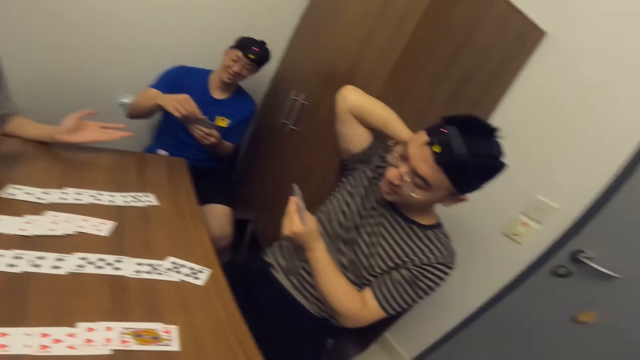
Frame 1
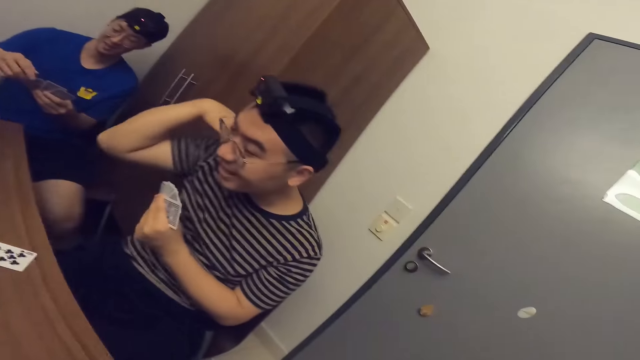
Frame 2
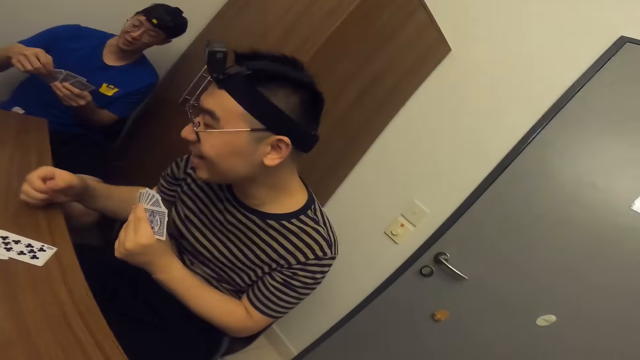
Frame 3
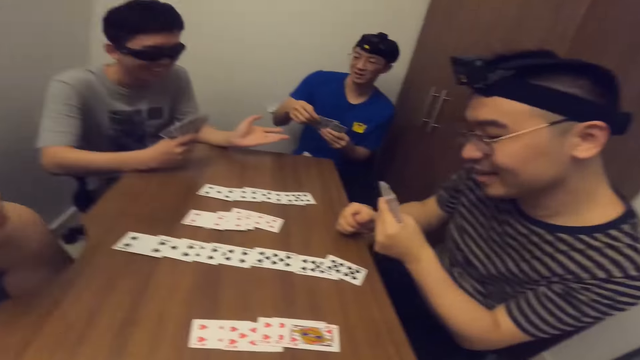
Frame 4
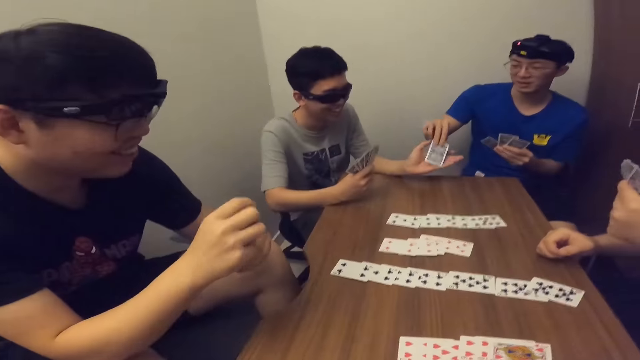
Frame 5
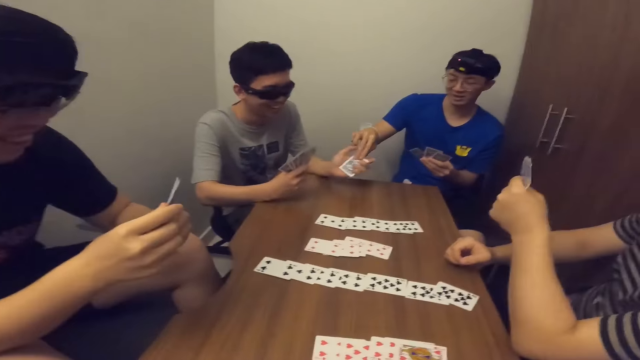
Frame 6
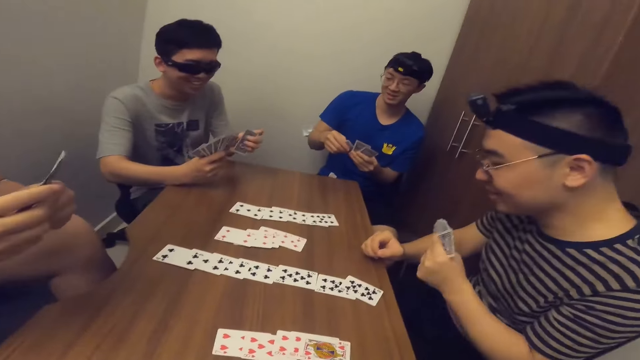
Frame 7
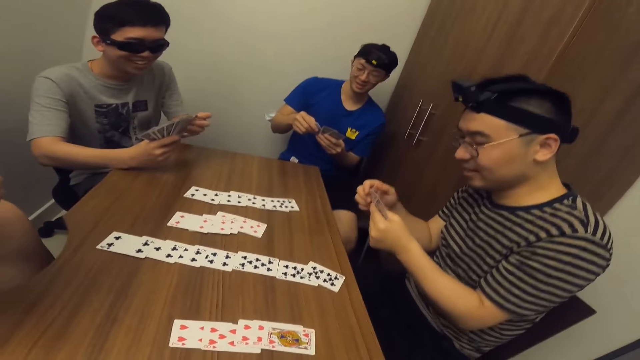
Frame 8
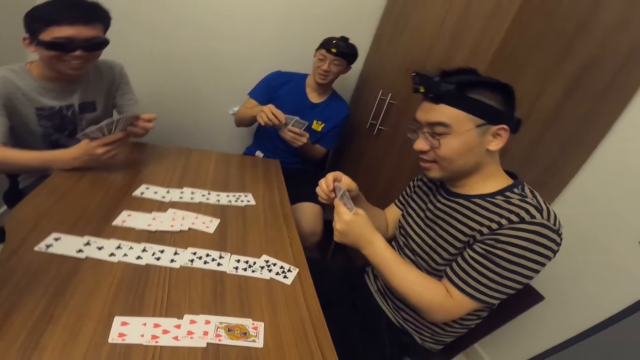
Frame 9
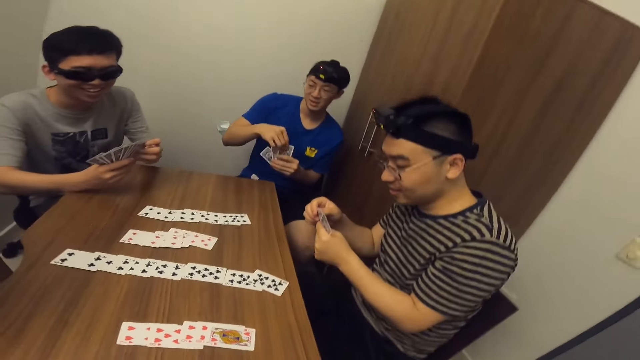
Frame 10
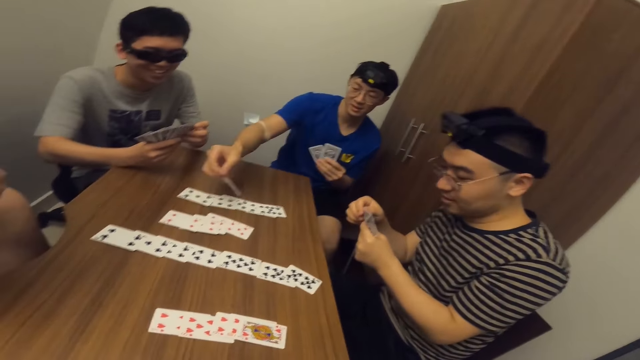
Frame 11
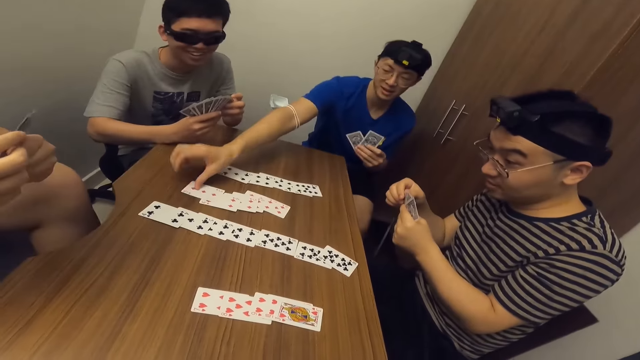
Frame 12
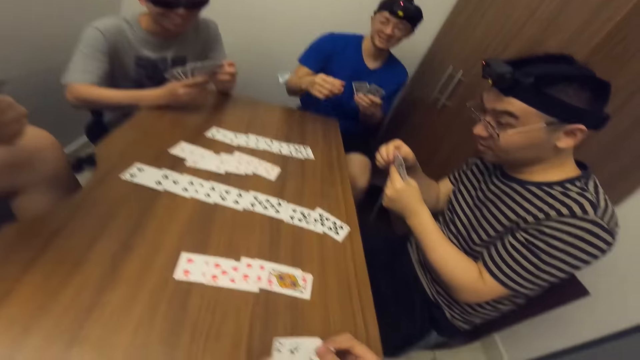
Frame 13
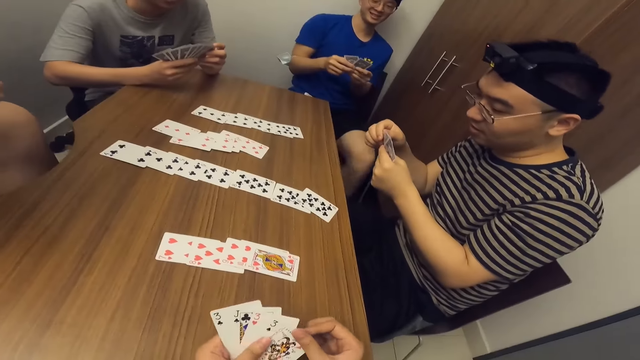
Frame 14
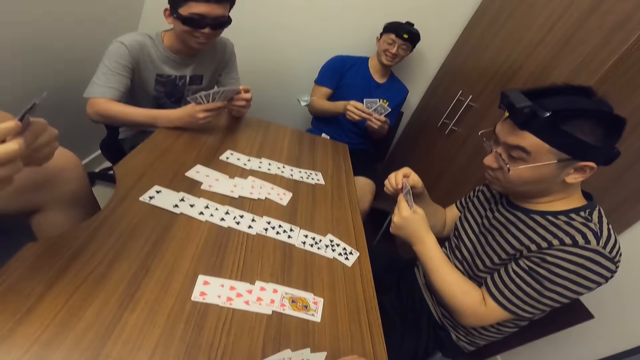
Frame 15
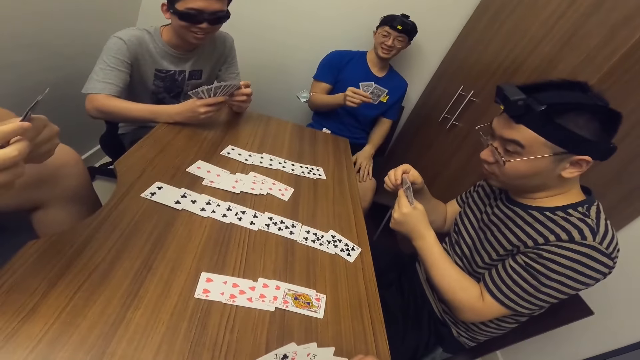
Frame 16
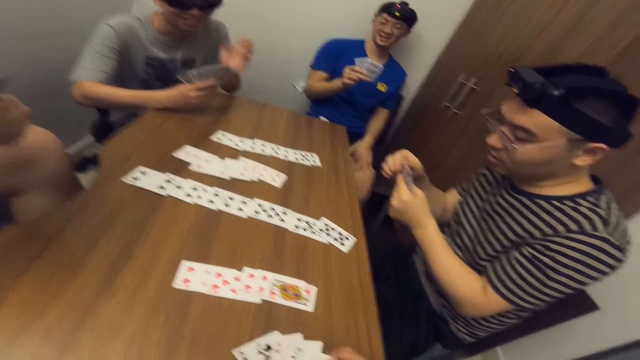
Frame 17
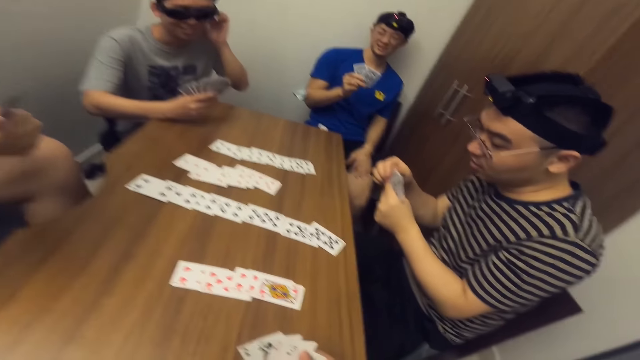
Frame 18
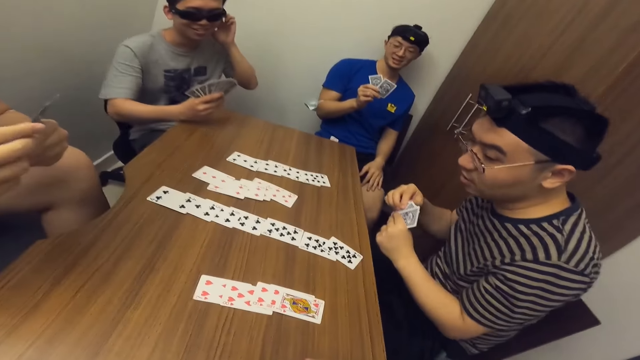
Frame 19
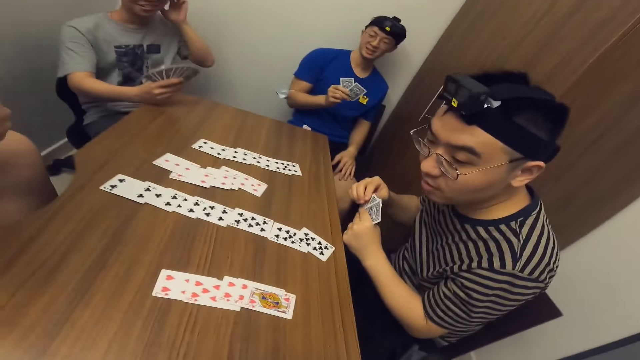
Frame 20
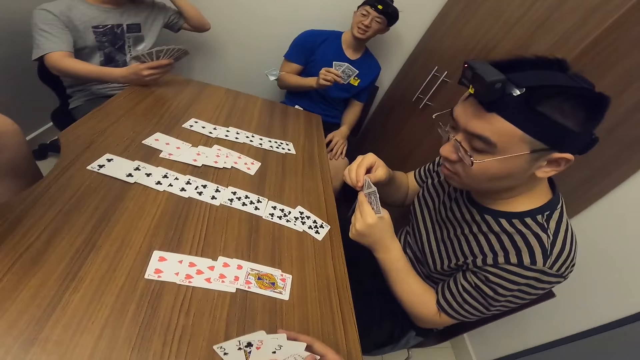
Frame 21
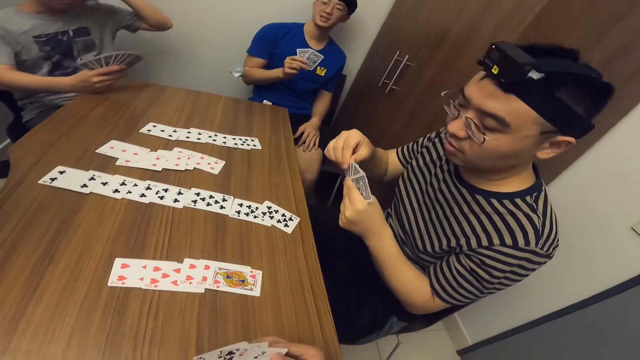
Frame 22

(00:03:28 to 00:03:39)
A man collects a card from another man with his left hand. The other man passes a game card to the first man with his right hand. The other man places the game card on the table with his right hand. The first man scratches his head with his left hand.

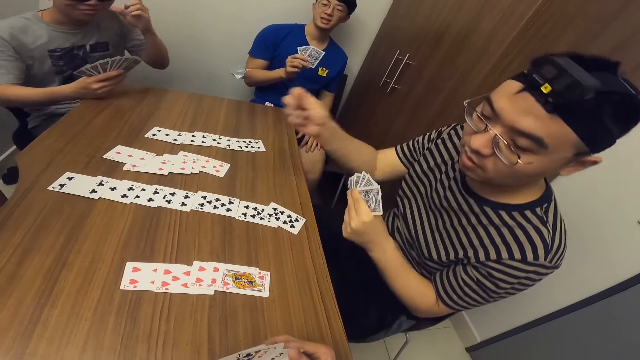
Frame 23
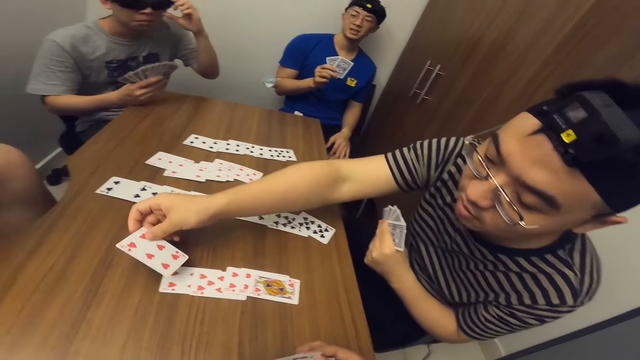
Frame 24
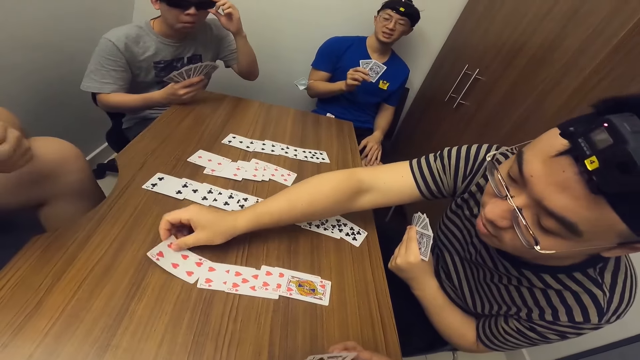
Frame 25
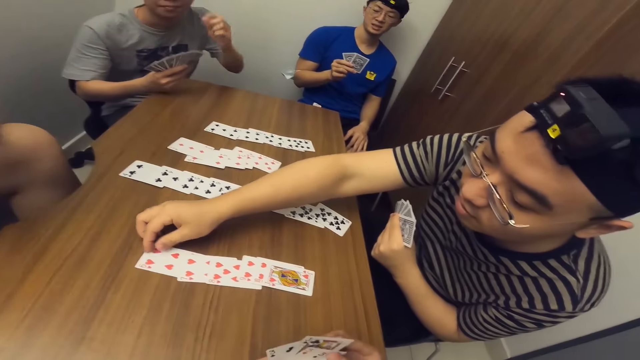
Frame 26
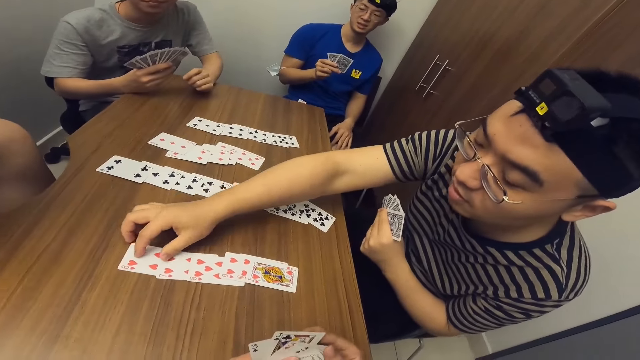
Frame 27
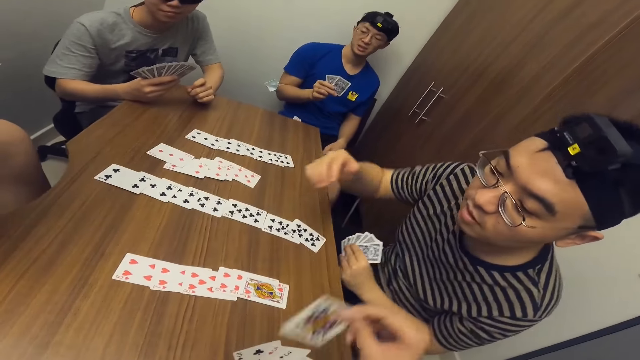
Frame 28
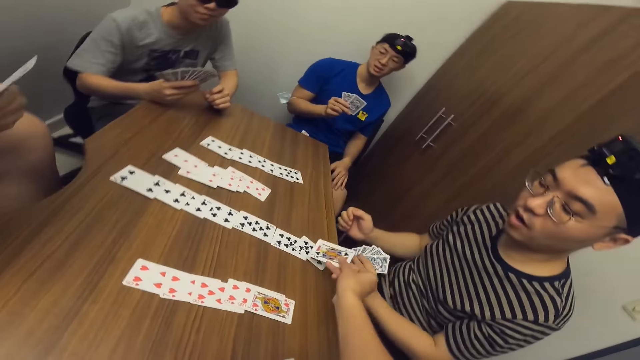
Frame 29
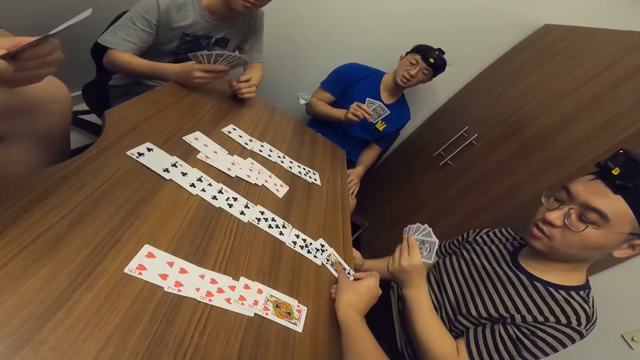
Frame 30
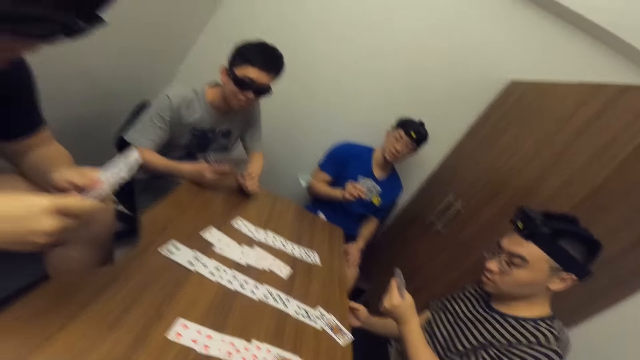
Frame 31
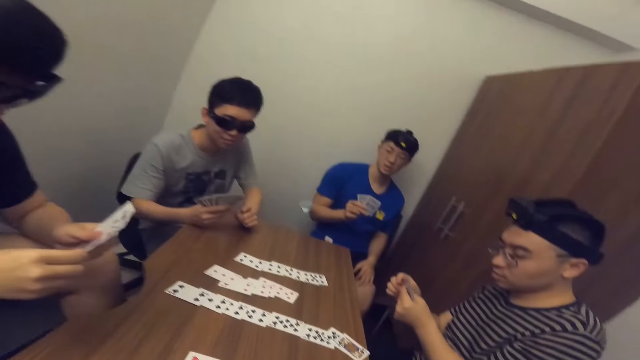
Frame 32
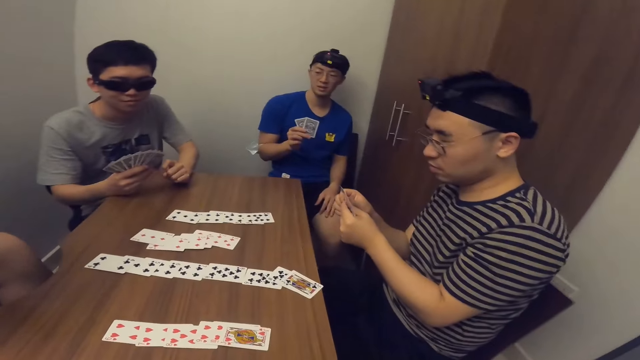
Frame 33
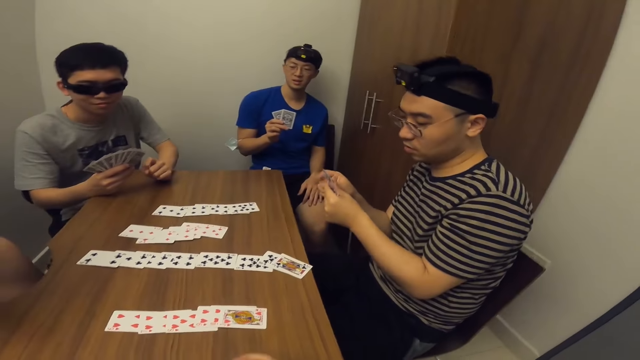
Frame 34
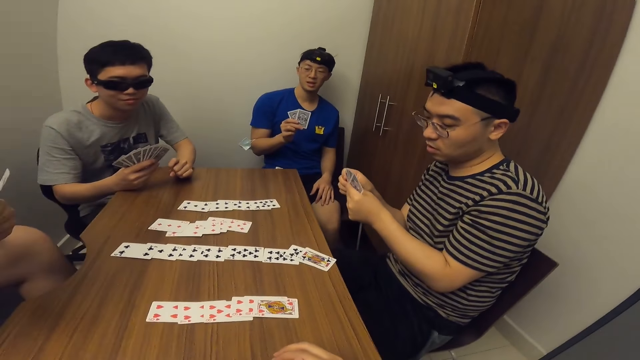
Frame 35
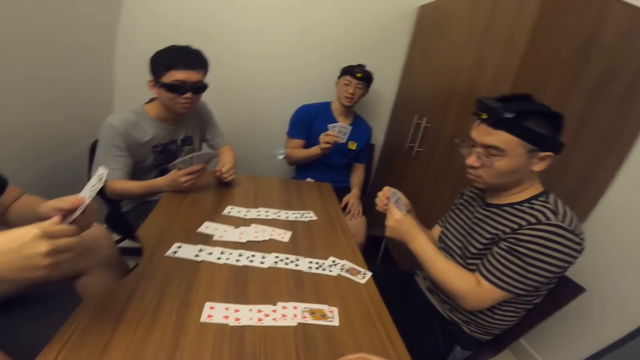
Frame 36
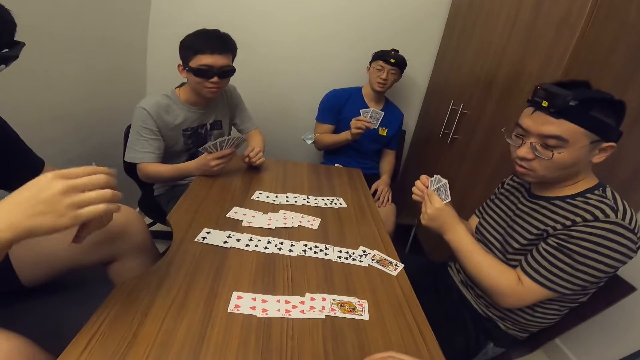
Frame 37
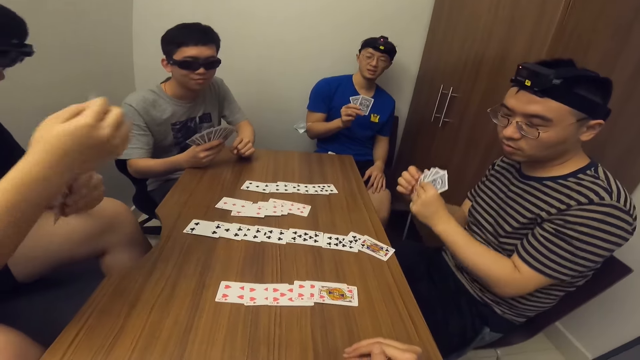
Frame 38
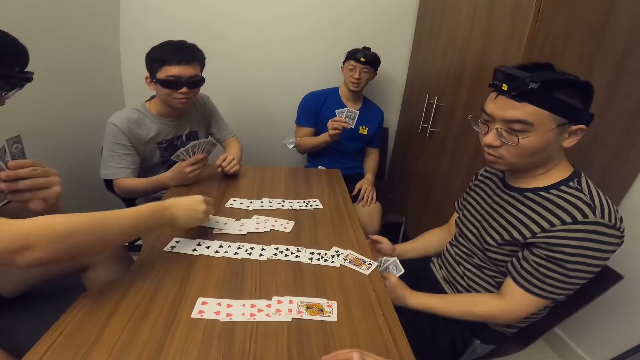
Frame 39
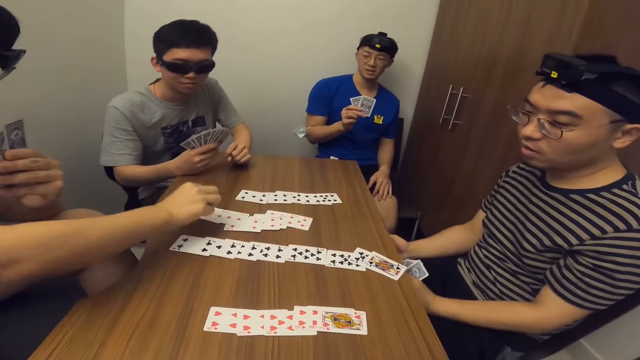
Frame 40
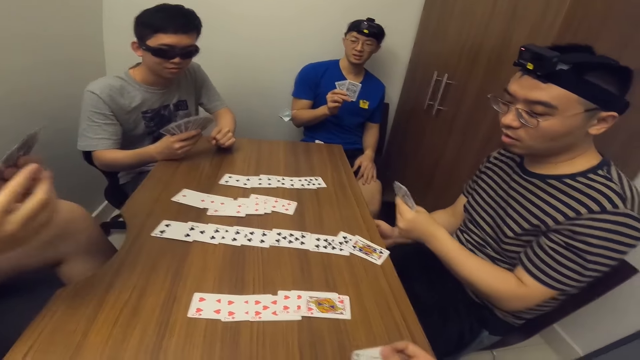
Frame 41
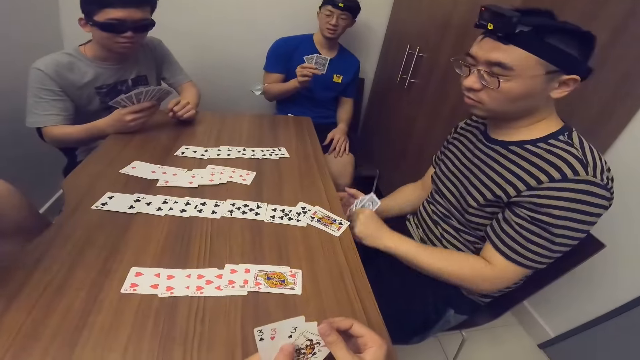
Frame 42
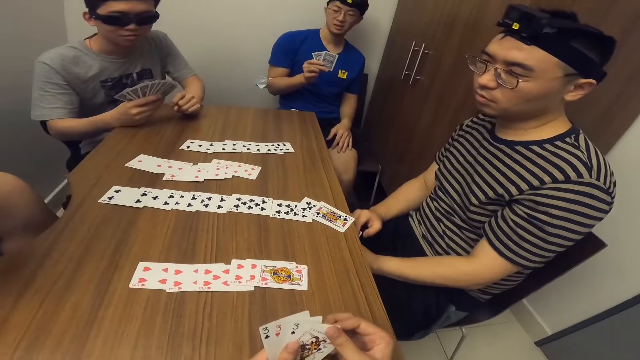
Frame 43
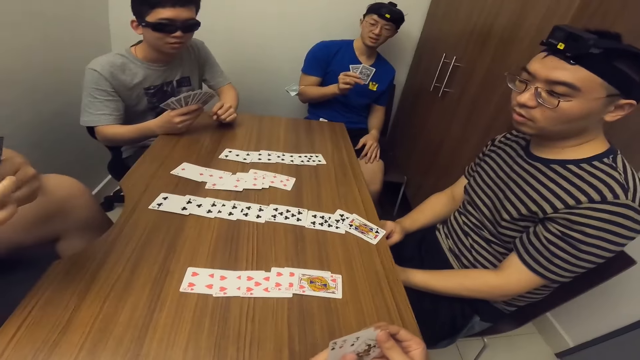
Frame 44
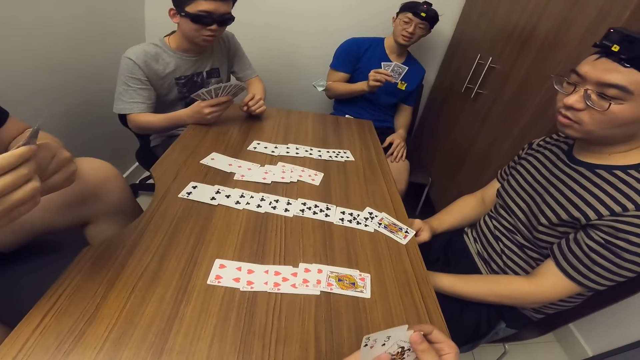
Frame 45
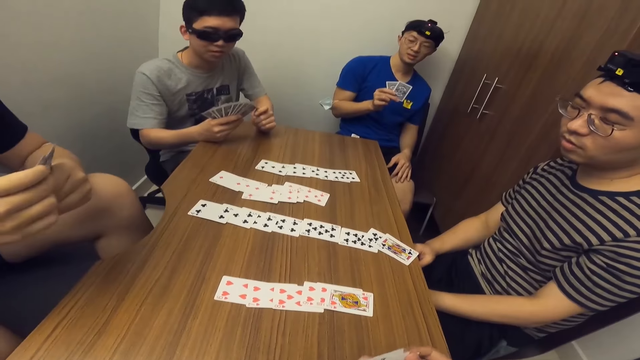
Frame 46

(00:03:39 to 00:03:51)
A man places a game card on the table with his right hand. The camera wearer places a game card on the table with his right hand. Another man places the game card on the table with his right hand.
